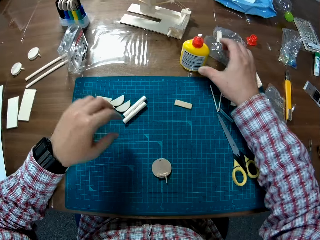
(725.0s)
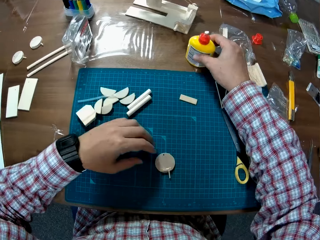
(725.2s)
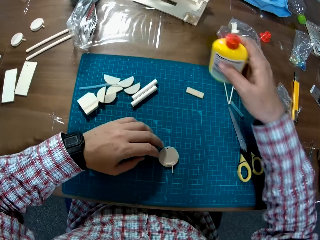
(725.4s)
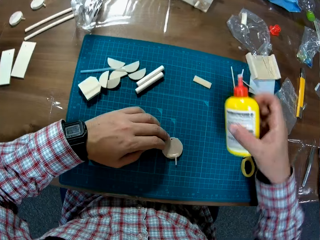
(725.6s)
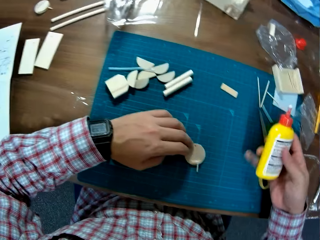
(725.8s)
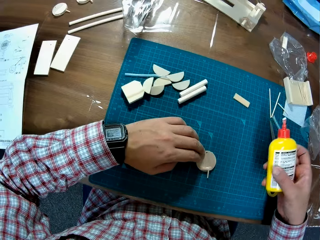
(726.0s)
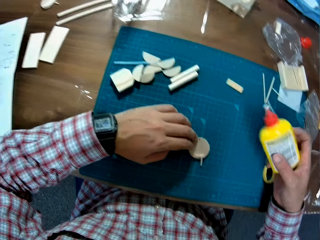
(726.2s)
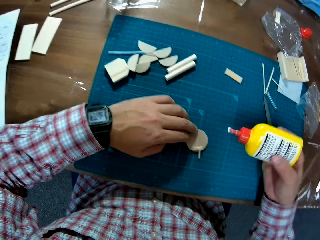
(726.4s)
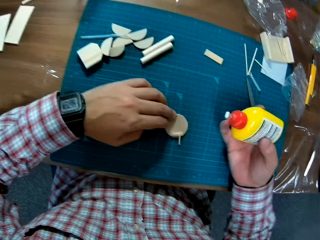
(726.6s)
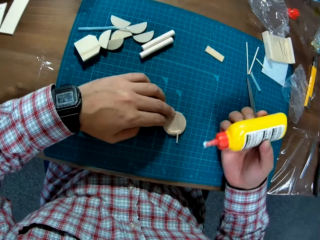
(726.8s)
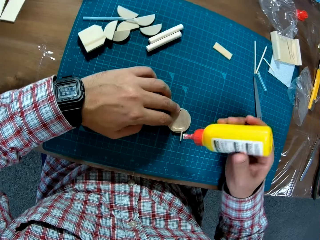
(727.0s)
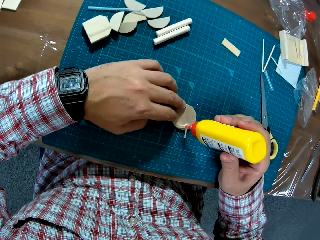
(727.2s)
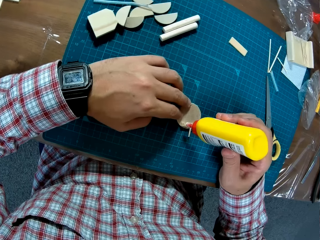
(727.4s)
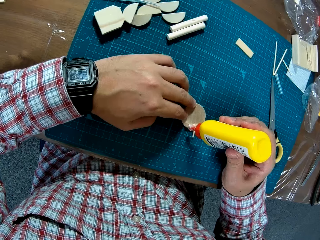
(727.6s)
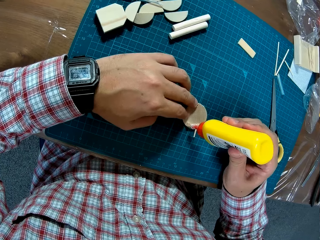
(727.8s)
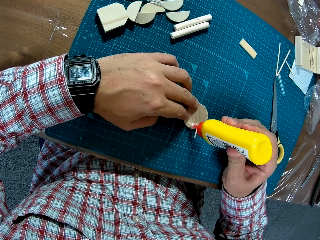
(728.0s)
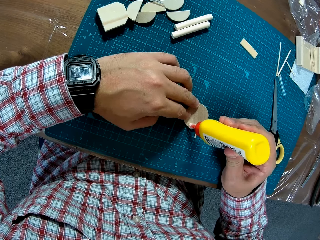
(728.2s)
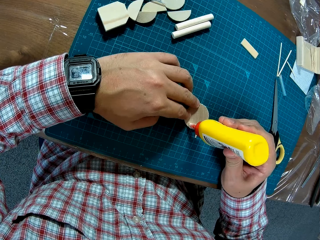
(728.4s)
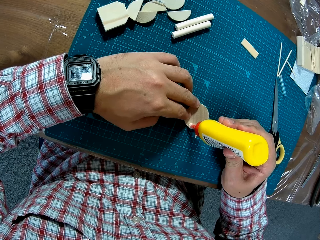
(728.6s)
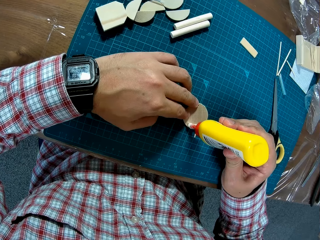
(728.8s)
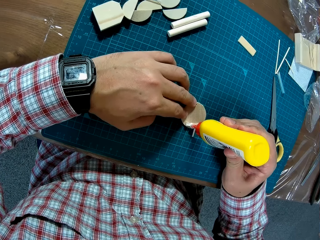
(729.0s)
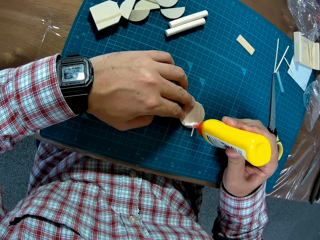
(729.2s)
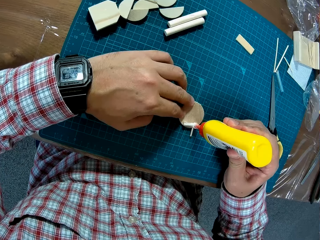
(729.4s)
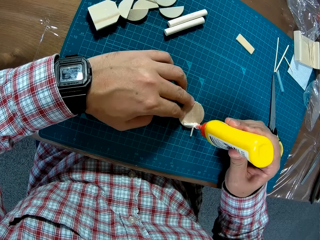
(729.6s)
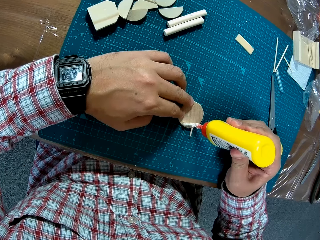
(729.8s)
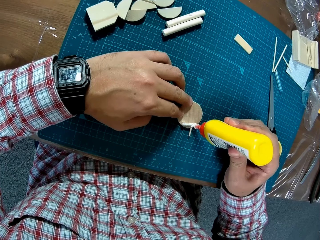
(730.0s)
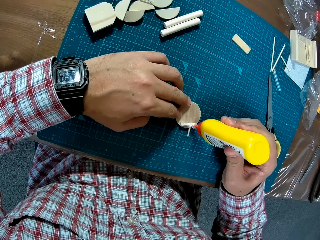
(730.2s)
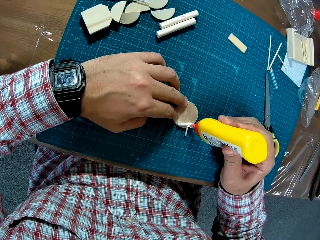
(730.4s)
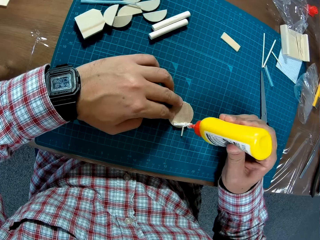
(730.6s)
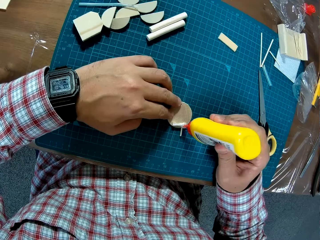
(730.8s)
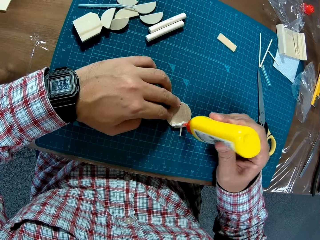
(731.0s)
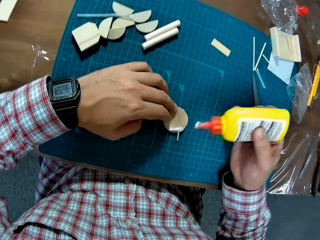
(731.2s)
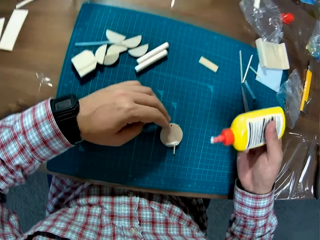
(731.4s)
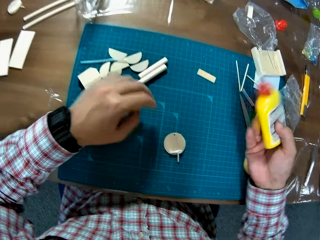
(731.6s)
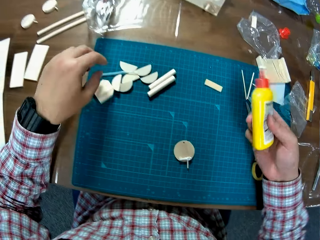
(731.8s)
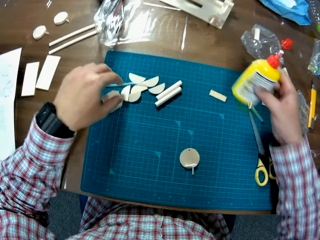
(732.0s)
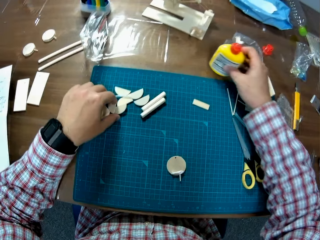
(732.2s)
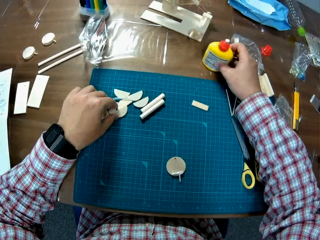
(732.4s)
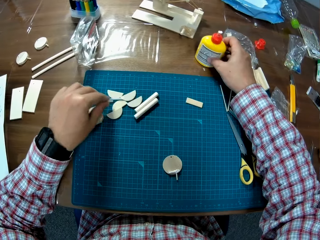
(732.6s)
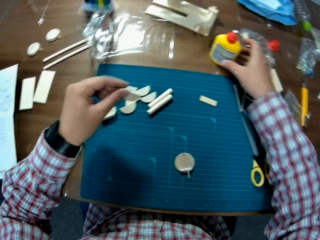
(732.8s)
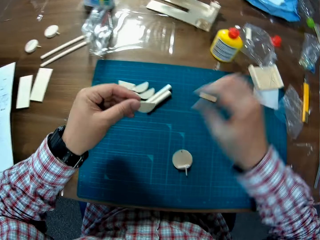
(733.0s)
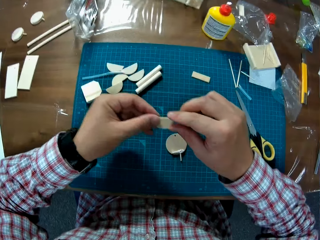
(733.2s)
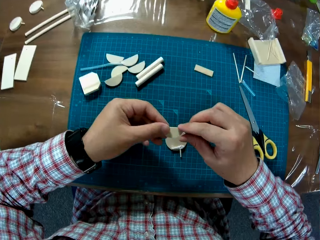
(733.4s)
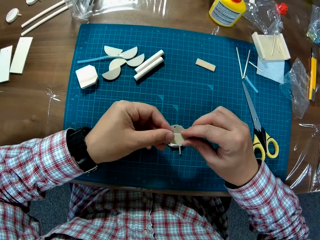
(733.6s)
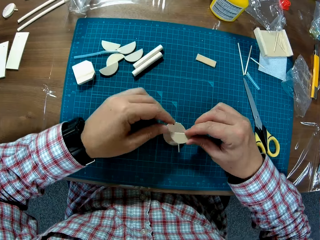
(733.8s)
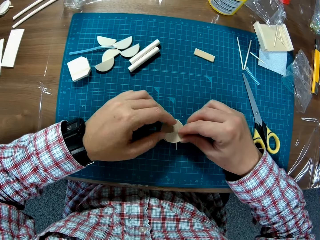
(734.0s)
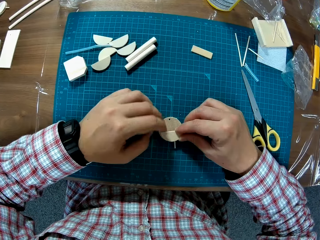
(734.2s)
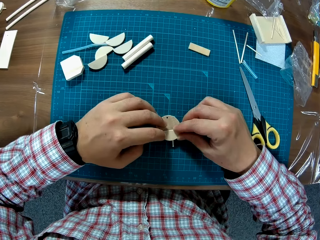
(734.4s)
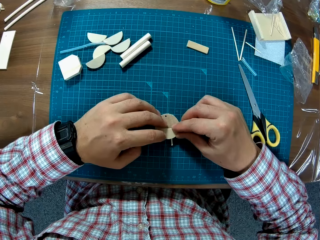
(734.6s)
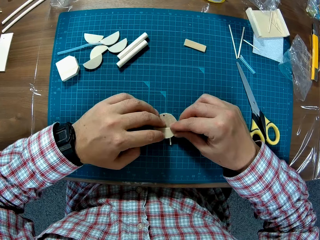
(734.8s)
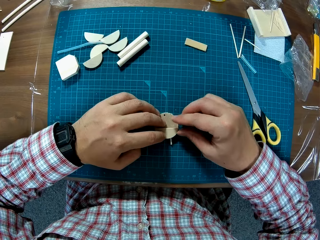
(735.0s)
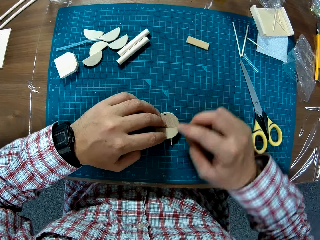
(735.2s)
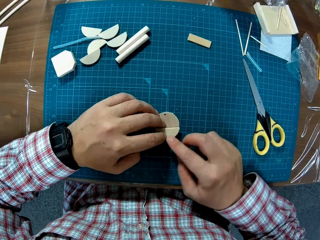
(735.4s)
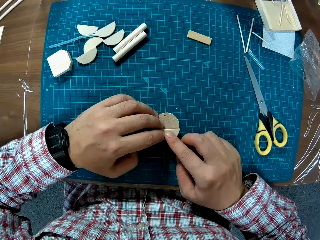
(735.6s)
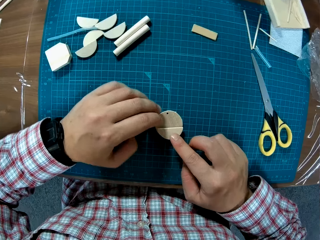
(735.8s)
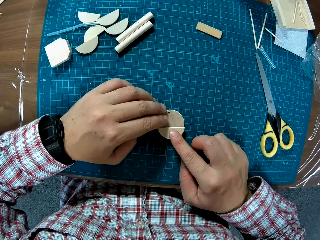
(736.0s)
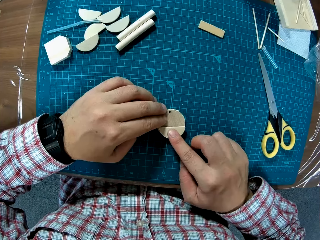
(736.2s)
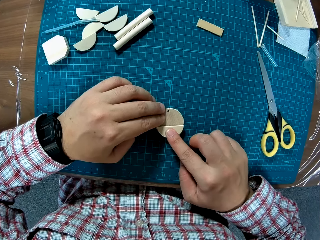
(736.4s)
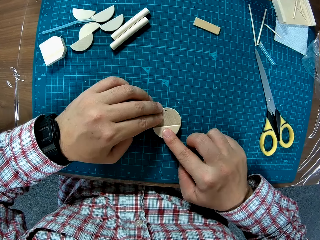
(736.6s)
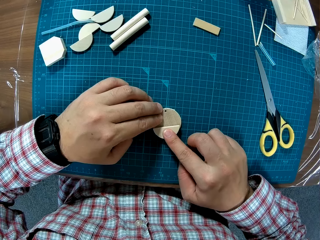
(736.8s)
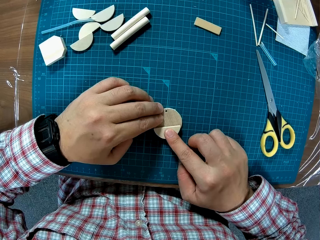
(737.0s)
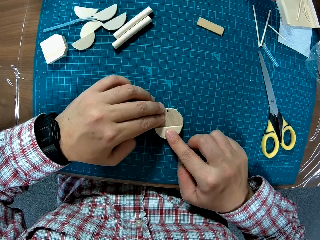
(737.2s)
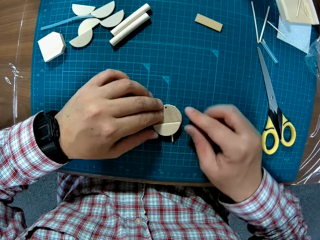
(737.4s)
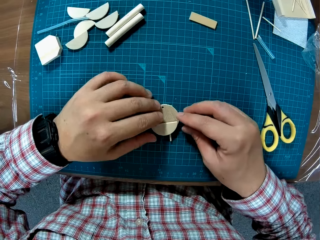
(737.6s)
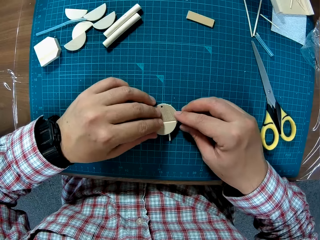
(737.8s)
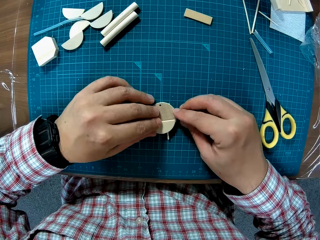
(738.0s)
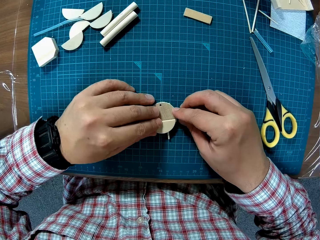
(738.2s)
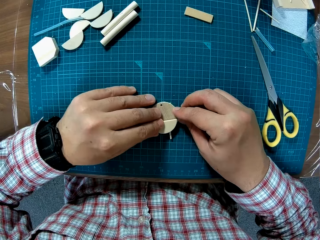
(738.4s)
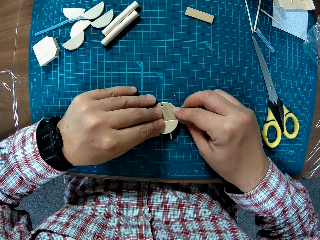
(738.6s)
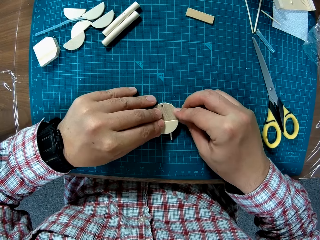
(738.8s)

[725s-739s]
The camera wearer picks up the glue bottle from the table. They apply glue to the wood on the table. They put the glue bottle on the table. They pick up a semicircular wood on the table. They join the semicircular wood with the wood on the table together.

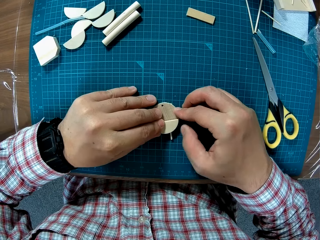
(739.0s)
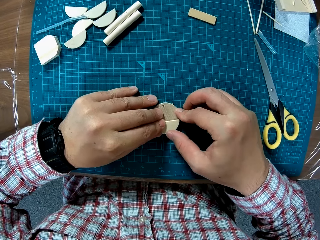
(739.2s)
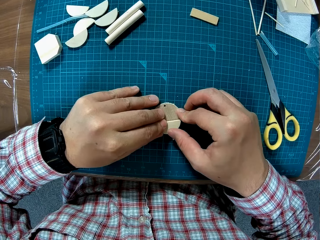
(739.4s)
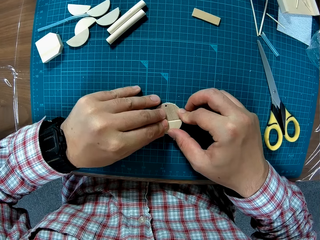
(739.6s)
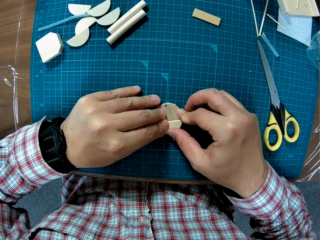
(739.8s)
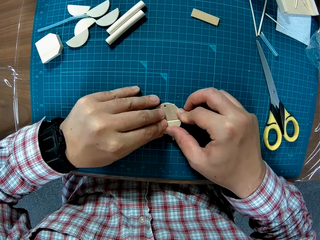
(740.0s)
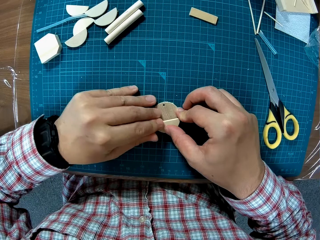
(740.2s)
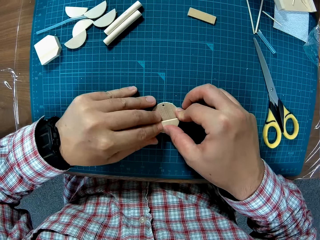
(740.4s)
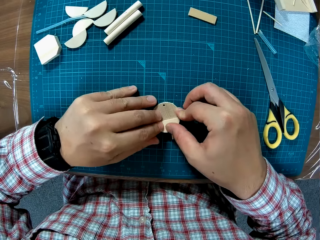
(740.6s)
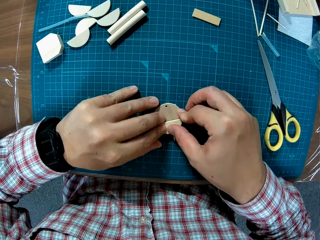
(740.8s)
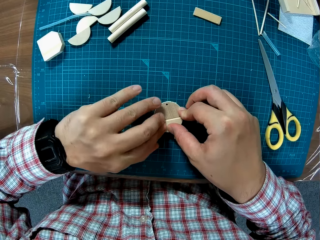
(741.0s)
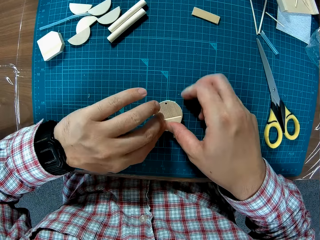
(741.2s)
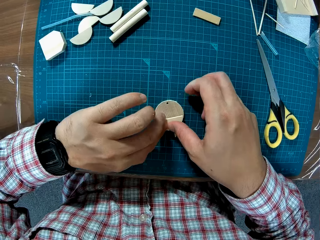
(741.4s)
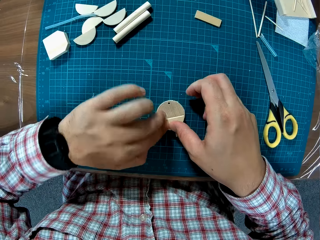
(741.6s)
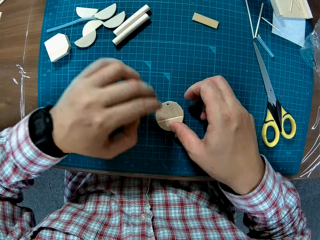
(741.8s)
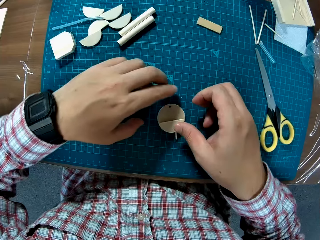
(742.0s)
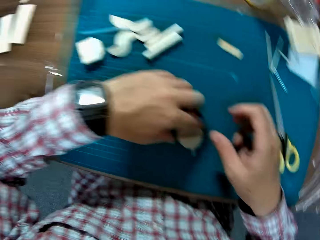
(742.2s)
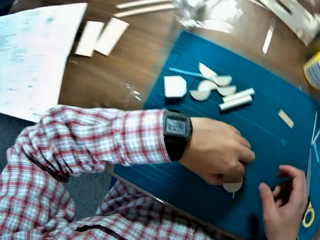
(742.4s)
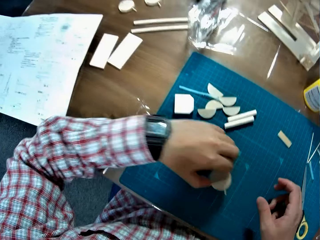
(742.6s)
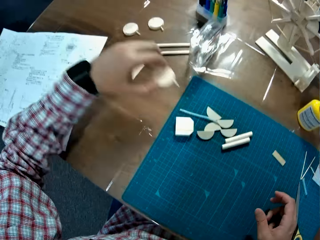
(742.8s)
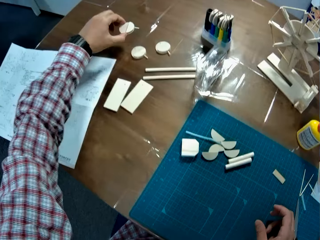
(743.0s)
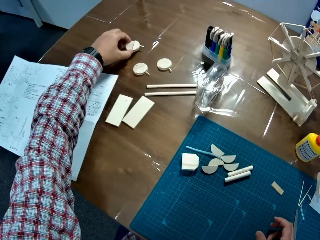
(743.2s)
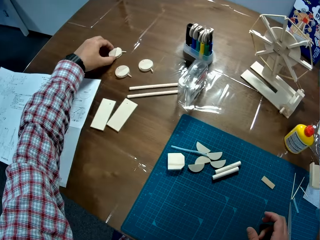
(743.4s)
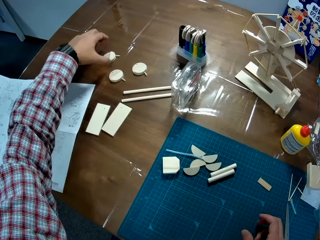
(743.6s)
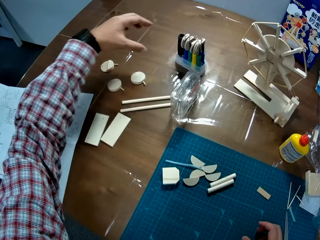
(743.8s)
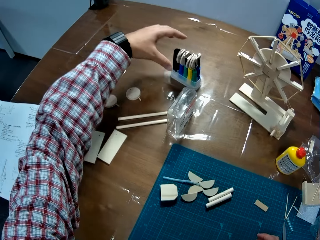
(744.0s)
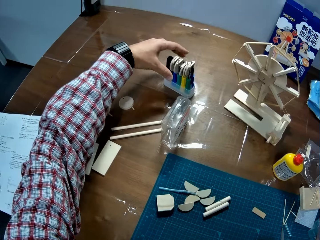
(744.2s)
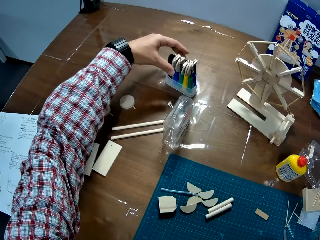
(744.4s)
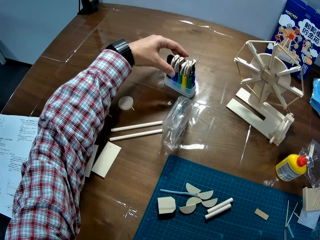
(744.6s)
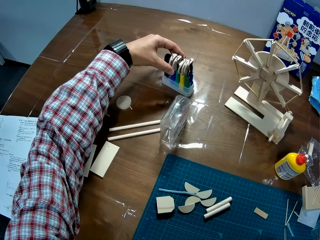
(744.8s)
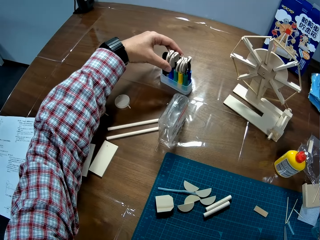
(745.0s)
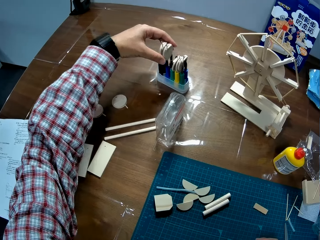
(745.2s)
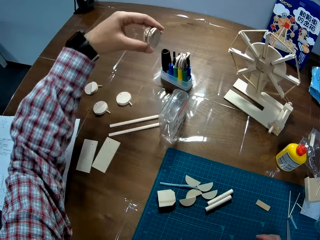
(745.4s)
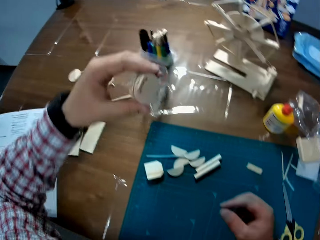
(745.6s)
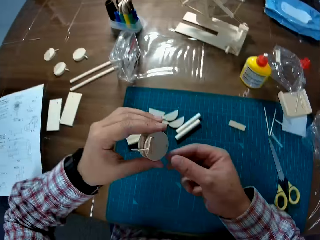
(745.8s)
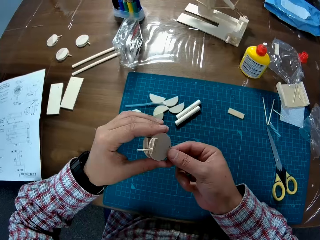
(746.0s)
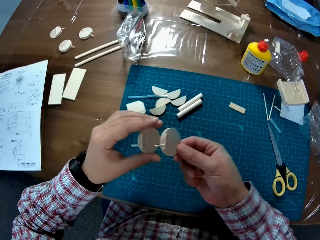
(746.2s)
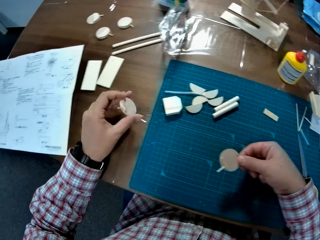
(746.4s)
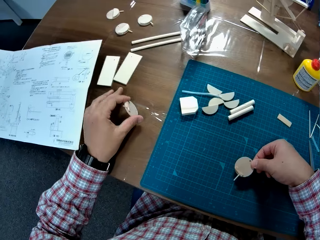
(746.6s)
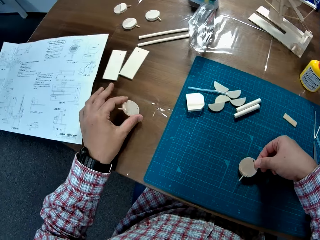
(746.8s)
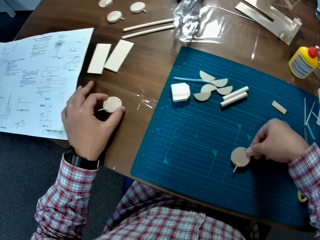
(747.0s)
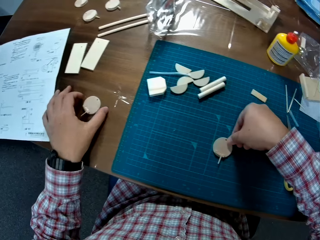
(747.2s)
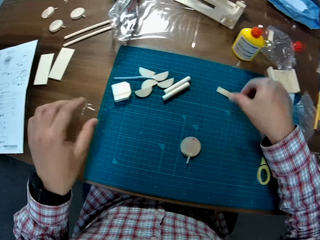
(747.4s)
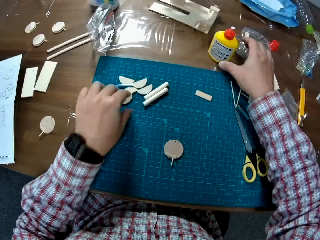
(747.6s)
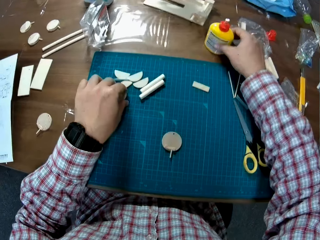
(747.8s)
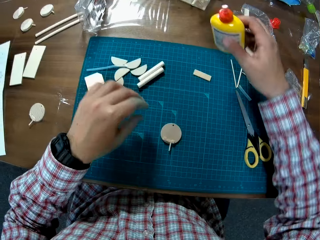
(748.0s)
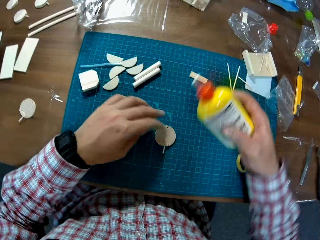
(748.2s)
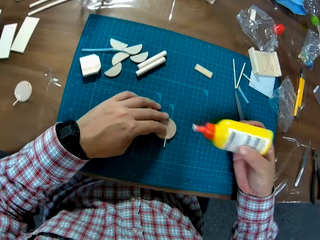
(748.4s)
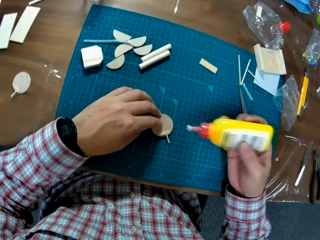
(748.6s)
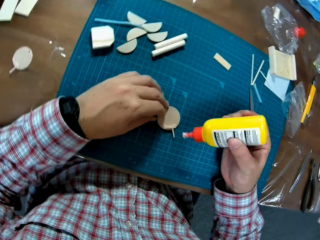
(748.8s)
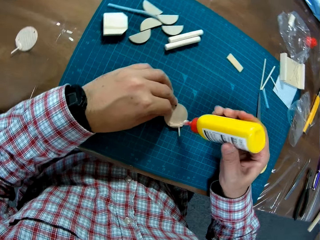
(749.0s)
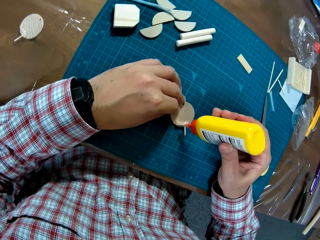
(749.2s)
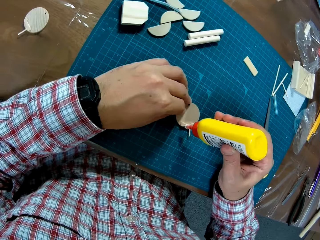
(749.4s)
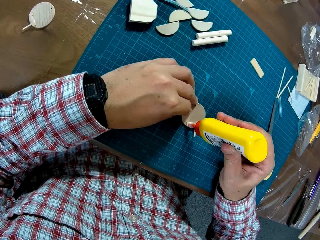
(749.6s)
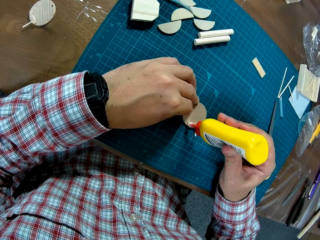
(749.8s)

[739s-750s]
The camera wearer picks up the joined wood on the table. He drops the joined wood on another side of the table. He picks up two woods between the pack of screwdrivers. He drops one of the woods on the table with his right hand. He drops one of the woods on the table with his left hand. He picks up the glue bottle from the table. He applies glue to the wood on the table.
